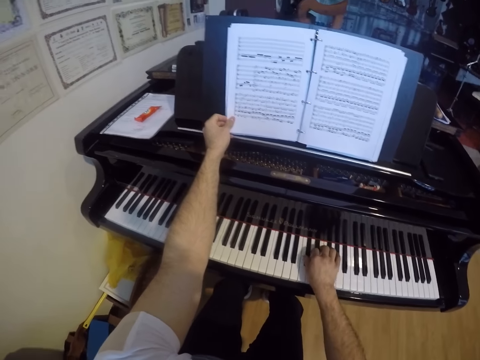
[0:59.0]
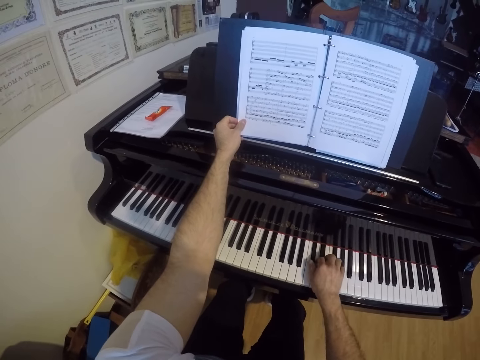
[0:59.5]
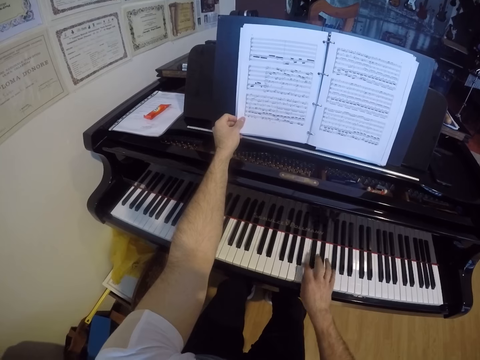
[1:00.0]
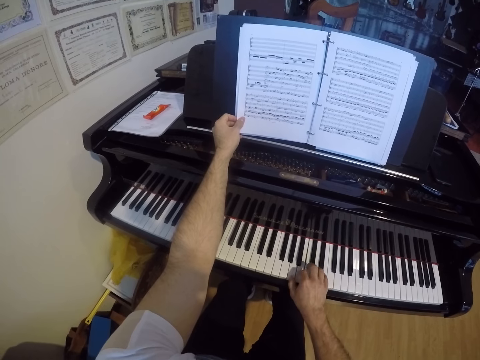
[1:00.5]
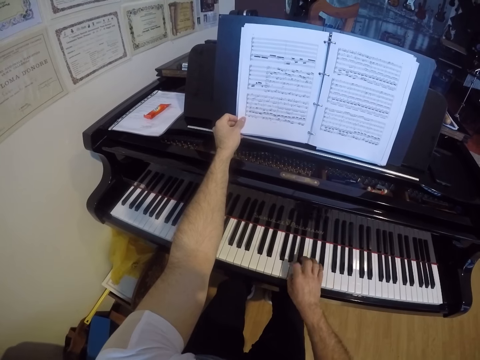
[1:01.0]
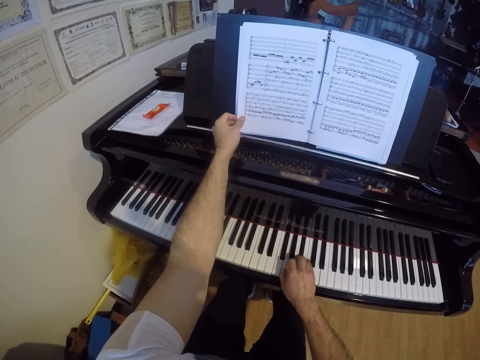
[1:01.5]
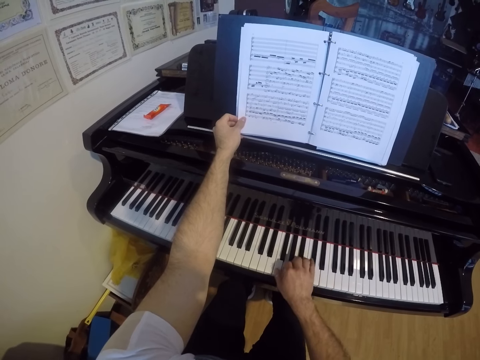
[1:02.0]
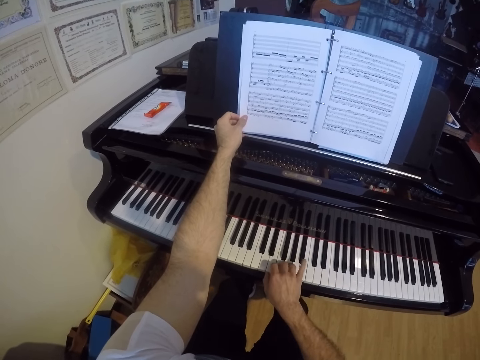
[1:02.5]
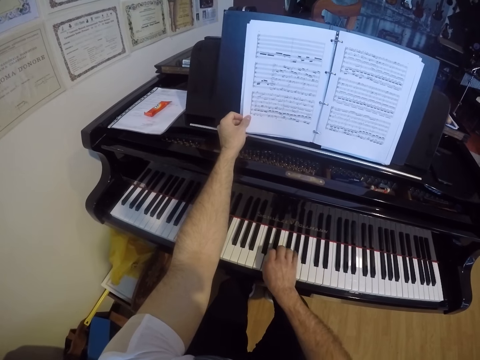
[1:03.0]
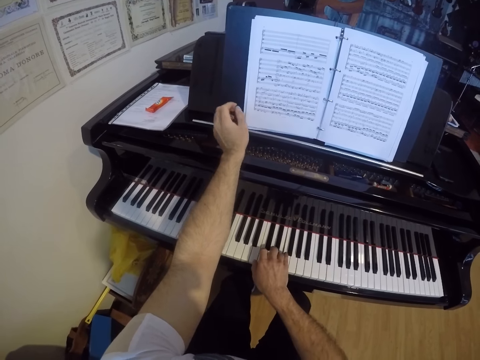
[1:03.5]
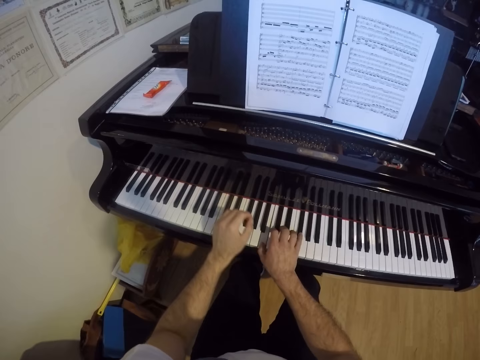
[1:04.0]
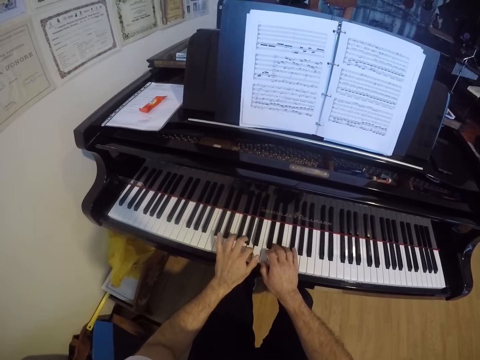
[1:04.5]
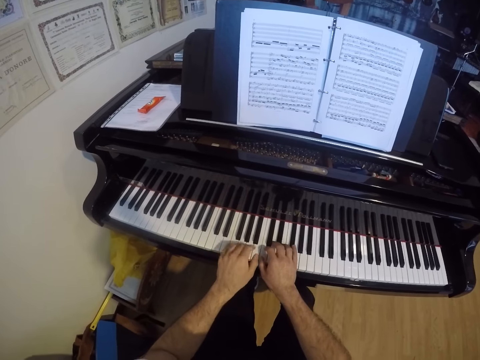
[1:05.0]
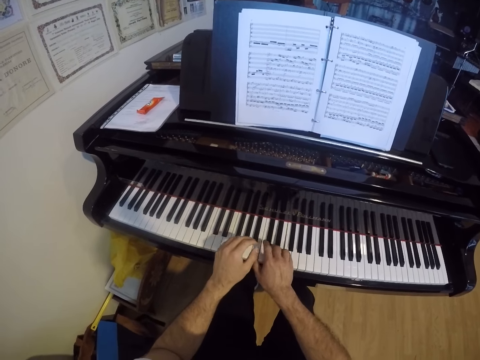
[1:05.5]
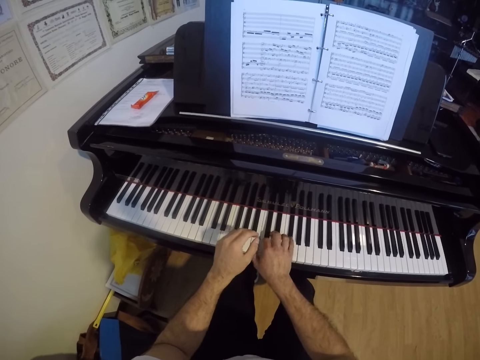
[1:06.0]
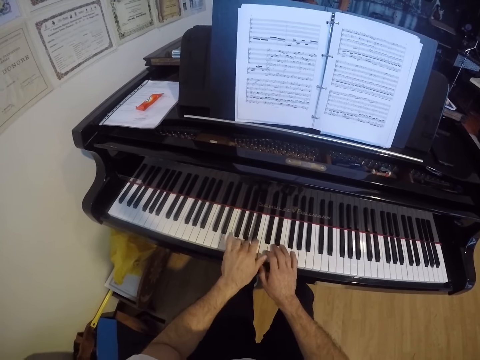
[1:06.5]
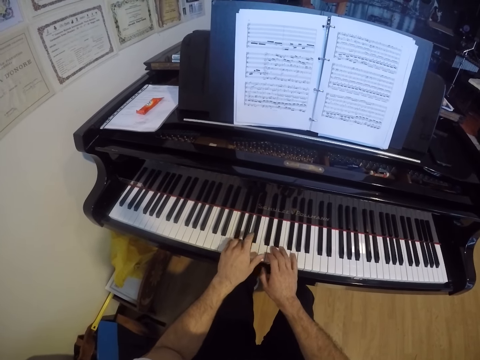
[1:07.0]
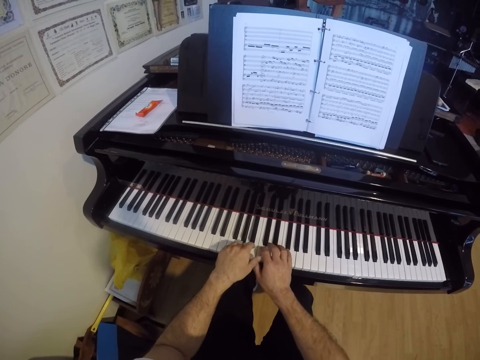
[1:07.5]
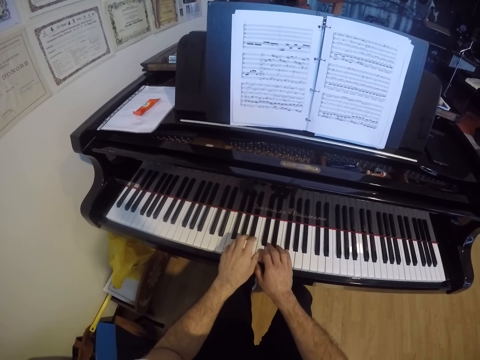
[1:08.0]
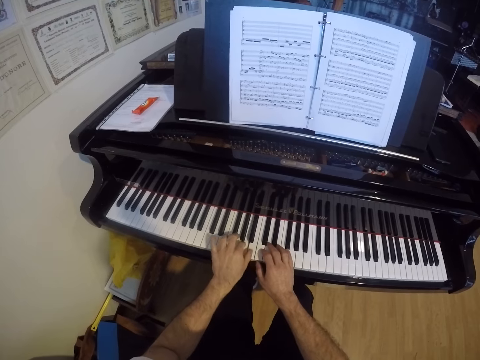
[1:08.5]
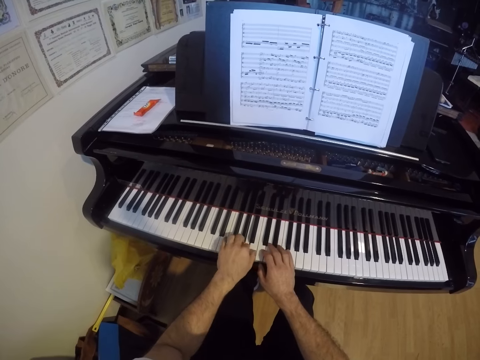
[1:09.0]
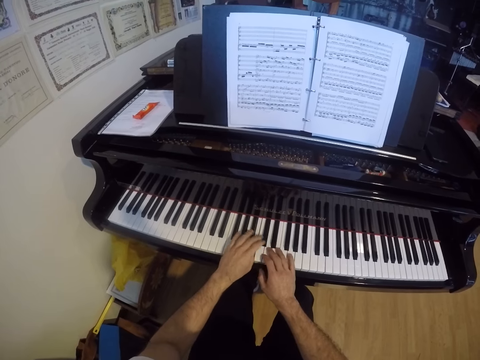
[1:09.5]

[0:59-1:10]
The camera wearer plays the piano with his right hand. He plays the piano with both hands.

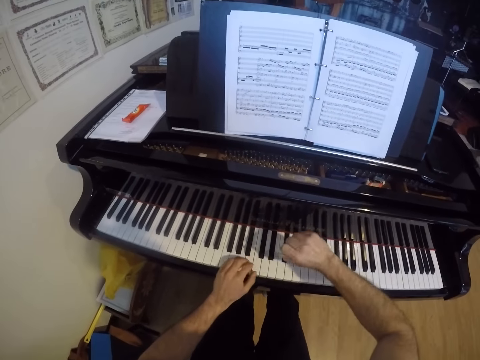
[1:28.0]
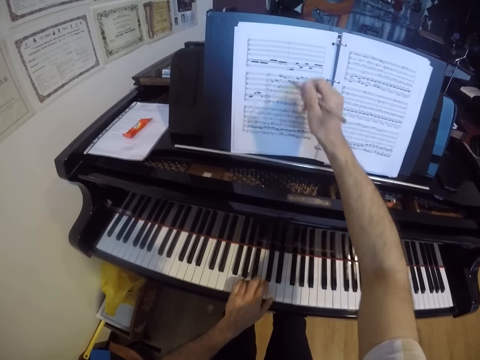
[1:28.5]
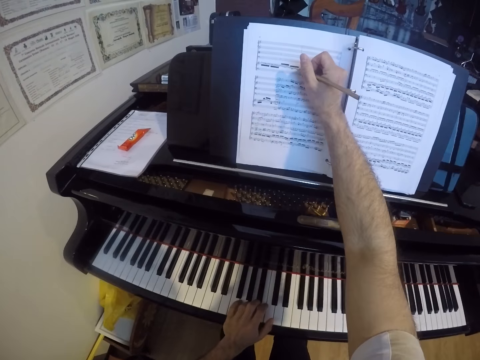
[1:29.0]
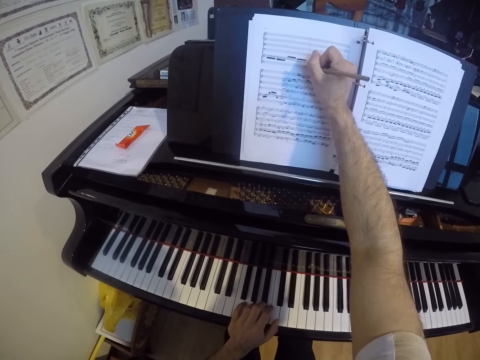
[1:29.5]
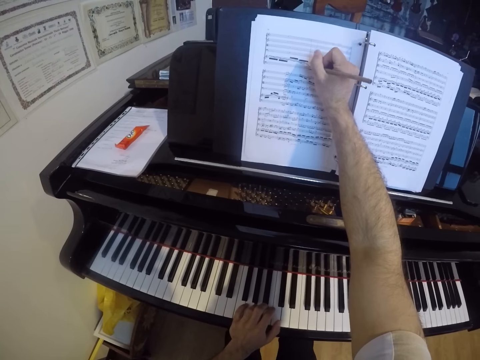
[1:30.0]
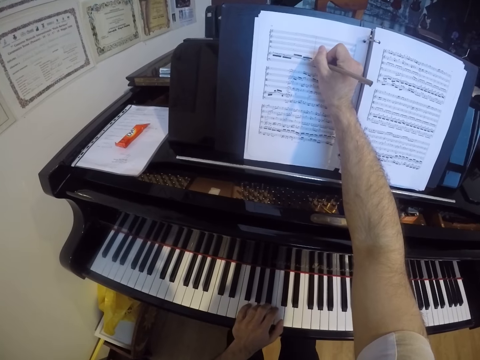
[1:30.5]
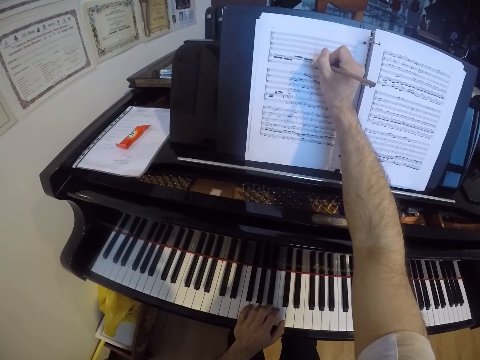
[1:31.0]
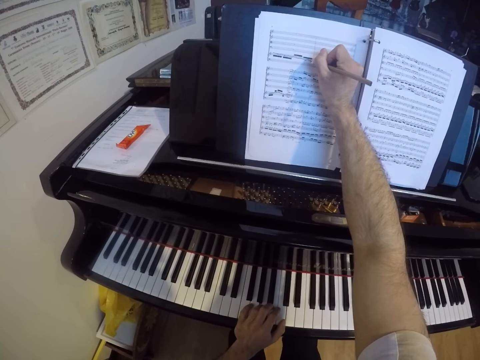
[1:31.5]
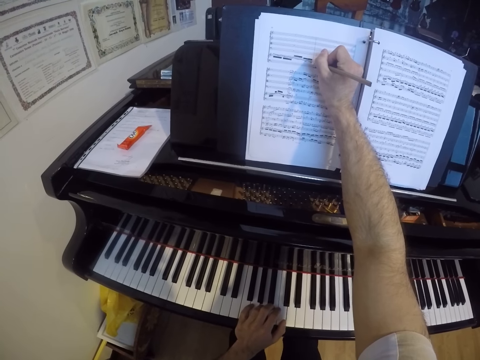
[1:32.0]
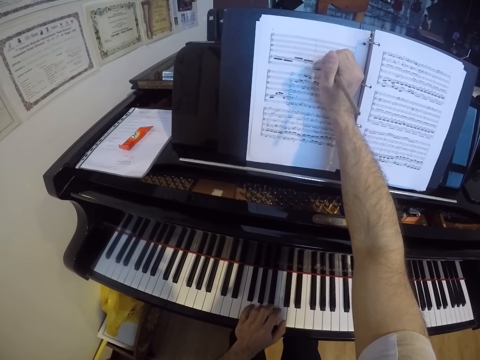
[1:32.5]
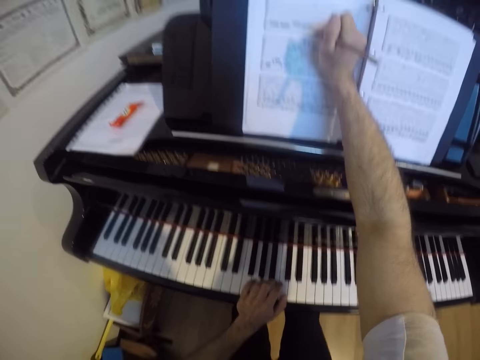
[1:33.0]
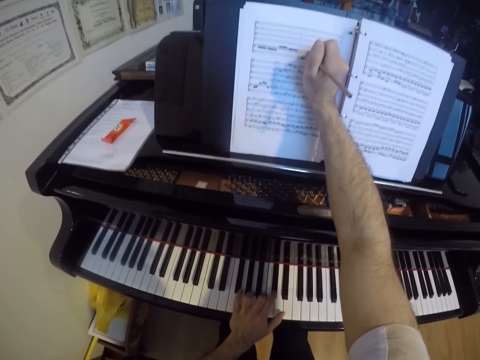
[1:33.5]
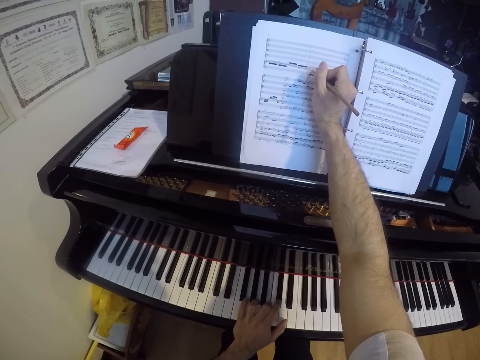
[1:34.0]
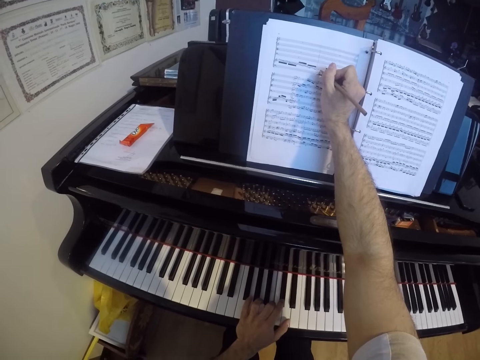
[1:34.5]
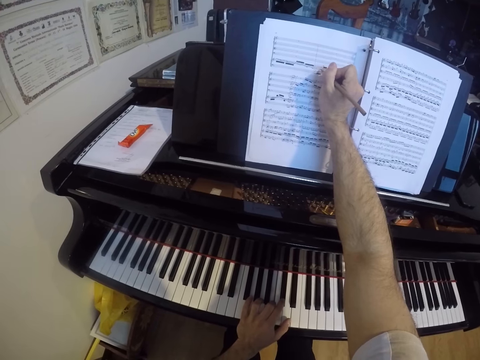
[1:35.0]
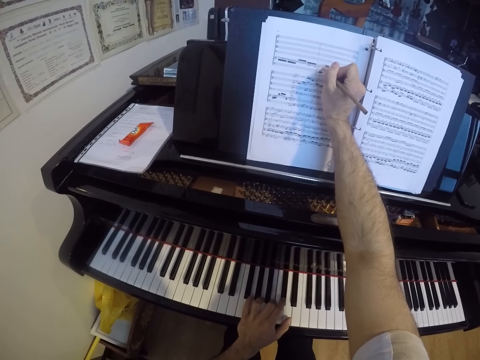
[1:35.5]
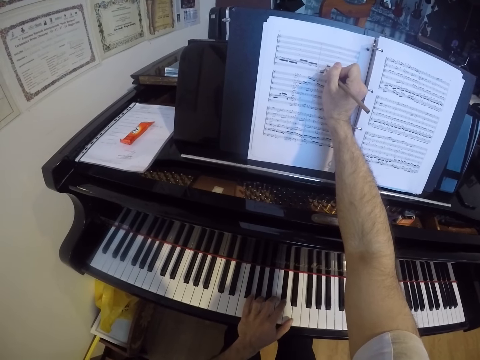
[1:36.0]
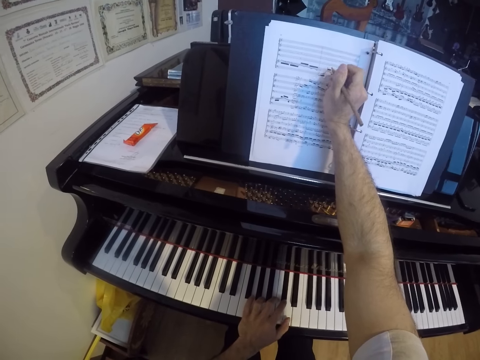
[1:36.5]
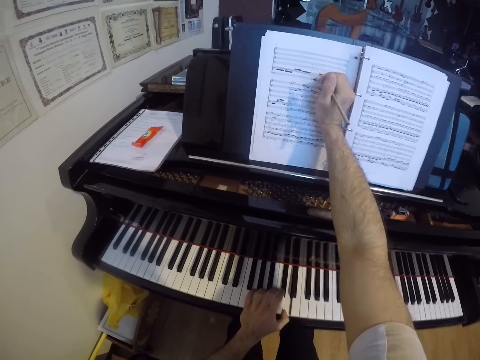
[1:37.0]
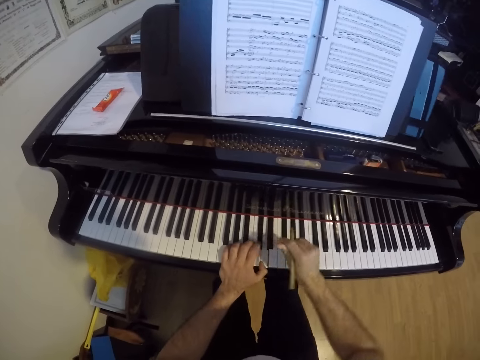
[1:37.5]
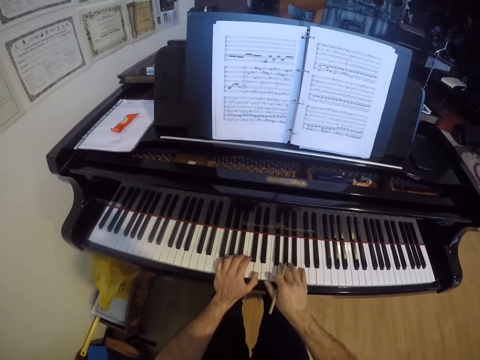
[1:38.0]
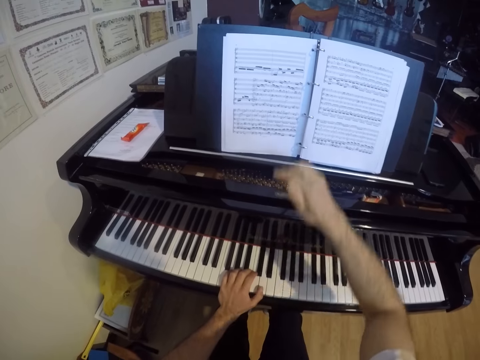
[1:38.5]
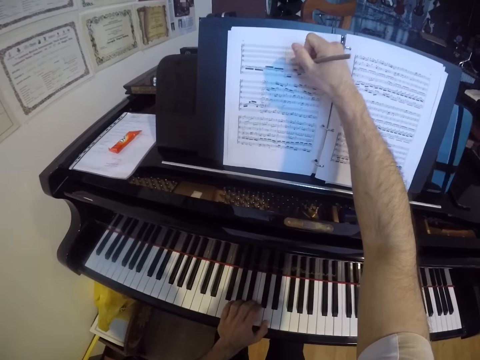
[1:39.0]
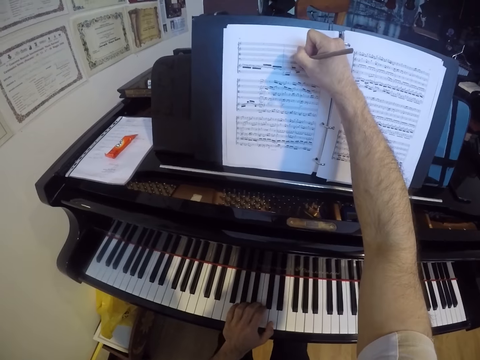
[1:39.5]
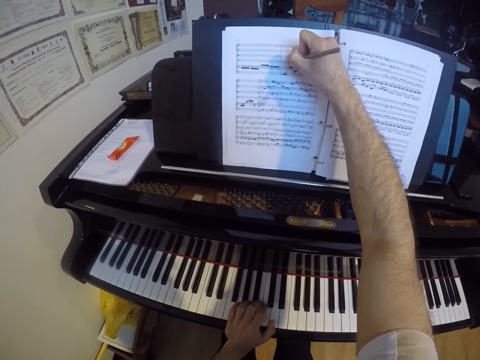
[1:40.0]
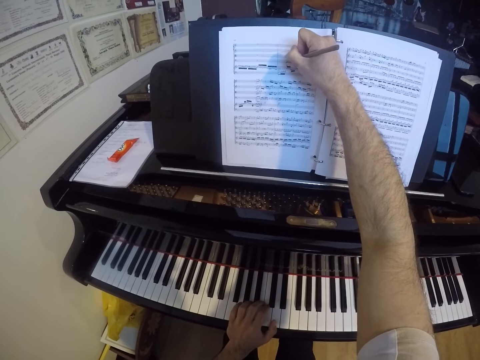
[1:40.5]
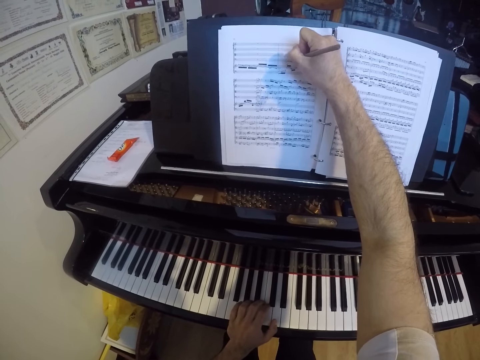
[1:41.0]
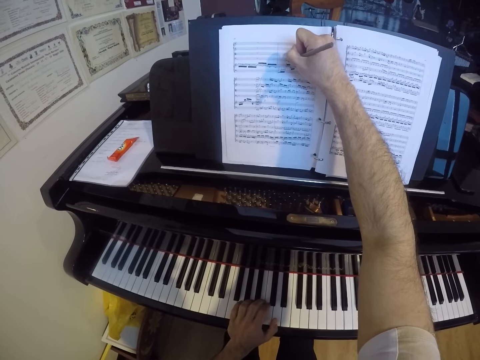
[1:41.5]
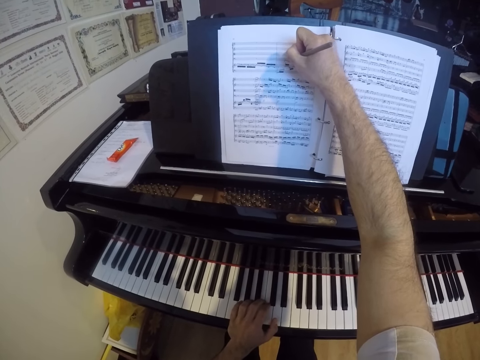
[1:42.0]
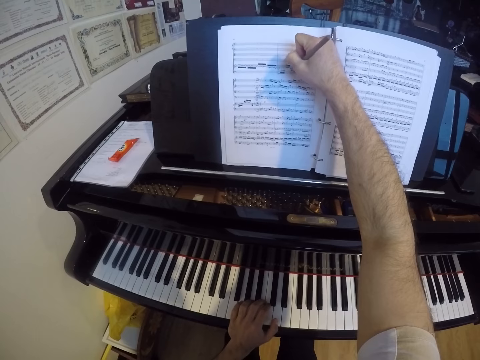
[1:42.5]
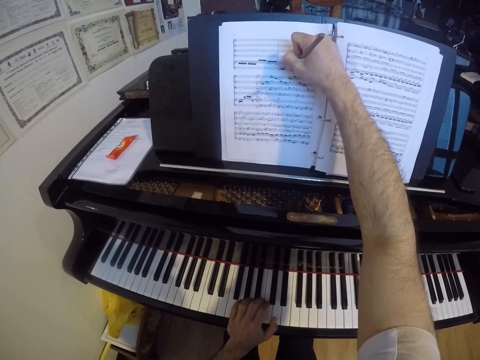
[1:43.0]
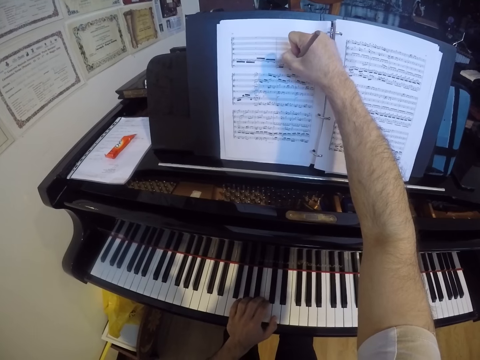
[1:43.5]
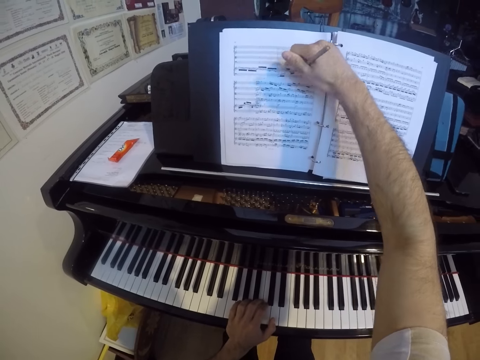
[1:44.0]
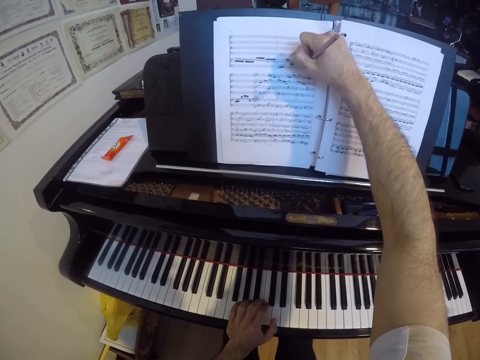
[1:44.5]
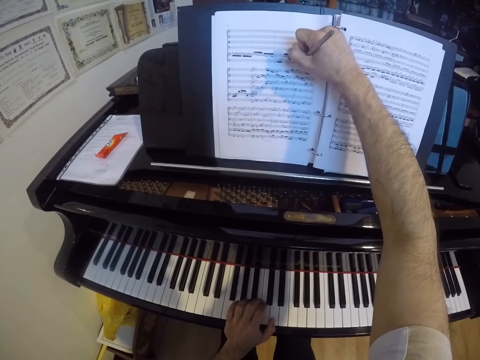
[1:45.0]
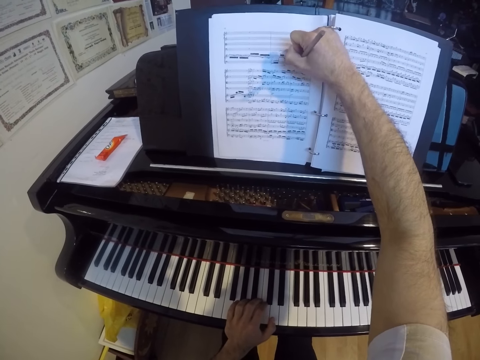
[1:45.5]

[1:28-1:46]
The camera wearer writes on the music book with the pen or pencil in his right hand. He plays the piano with his left hand. He plays the piano with both hands. He writes on the music book with the pen in his right hand.
